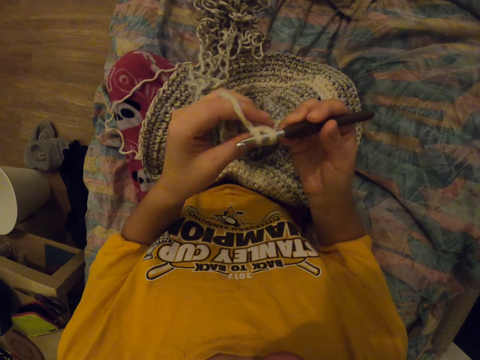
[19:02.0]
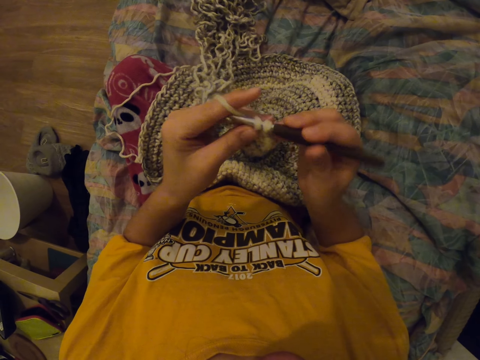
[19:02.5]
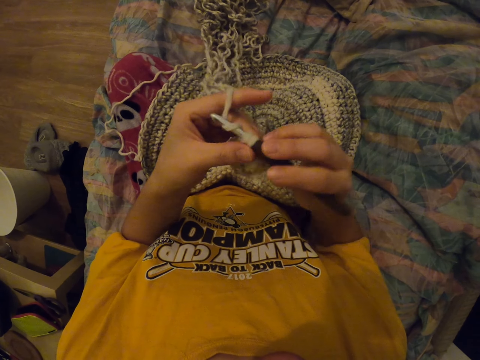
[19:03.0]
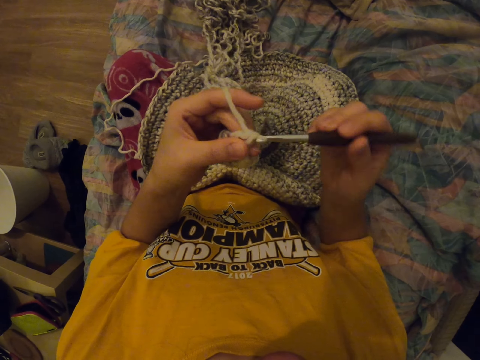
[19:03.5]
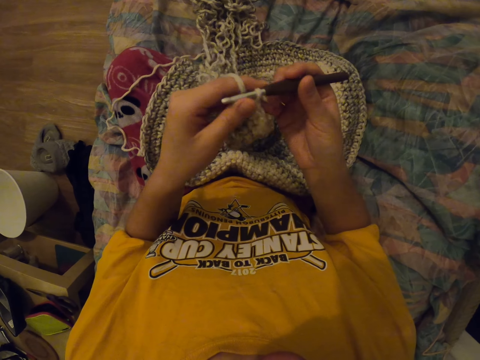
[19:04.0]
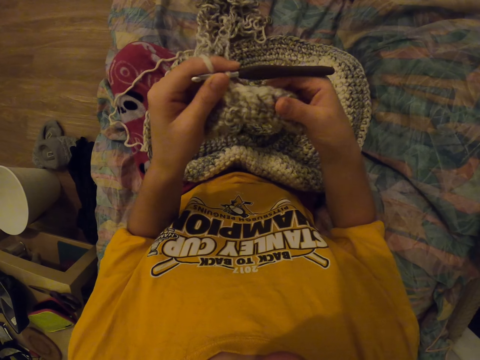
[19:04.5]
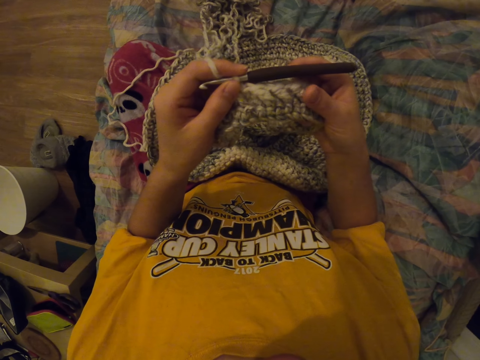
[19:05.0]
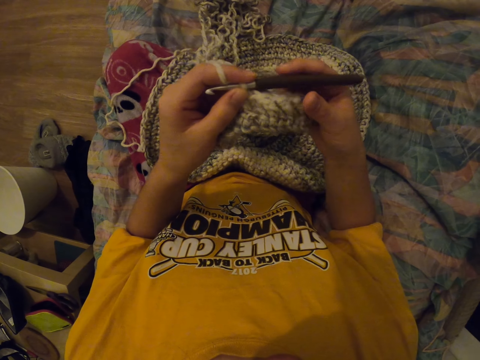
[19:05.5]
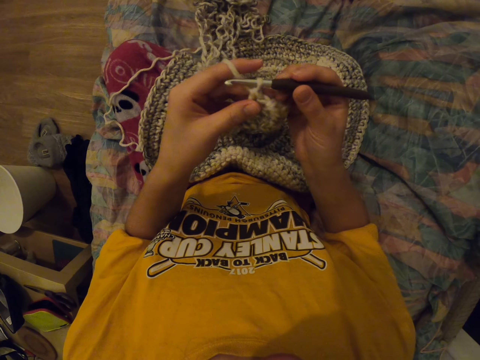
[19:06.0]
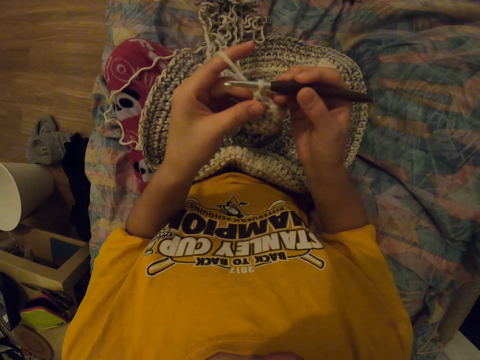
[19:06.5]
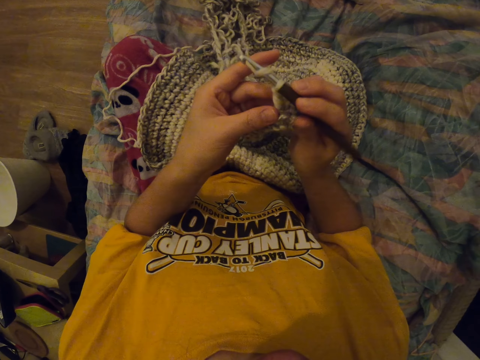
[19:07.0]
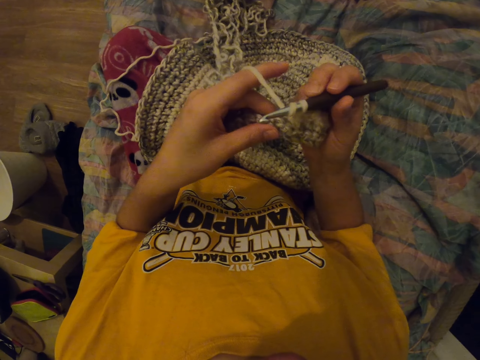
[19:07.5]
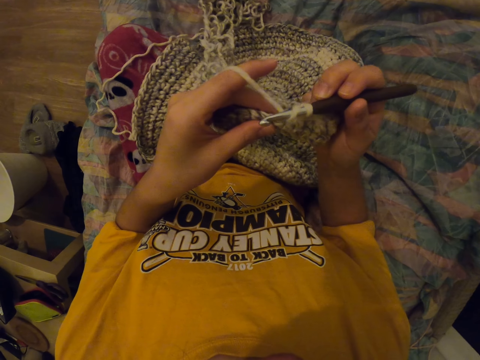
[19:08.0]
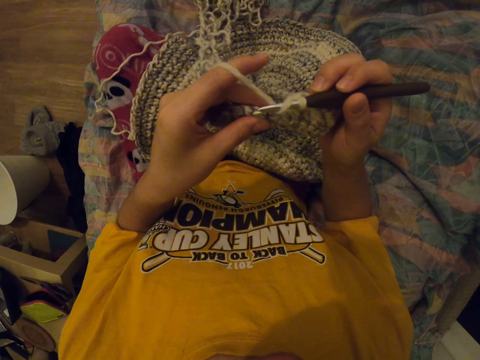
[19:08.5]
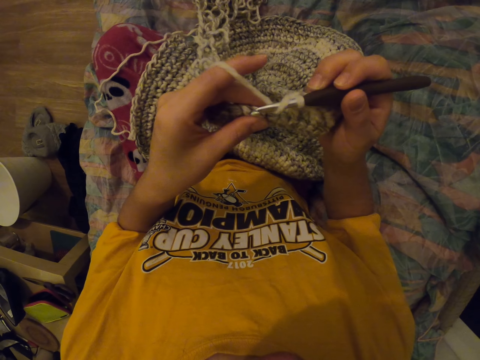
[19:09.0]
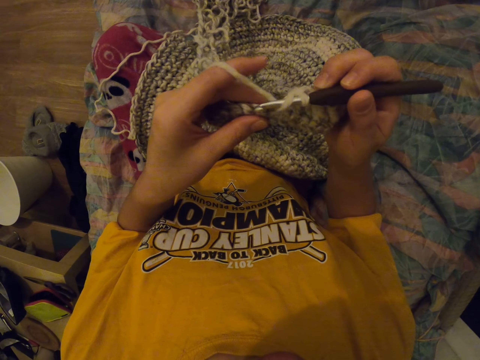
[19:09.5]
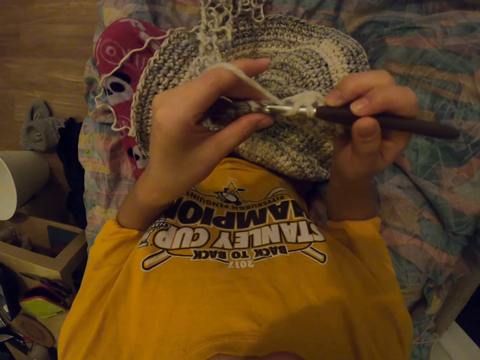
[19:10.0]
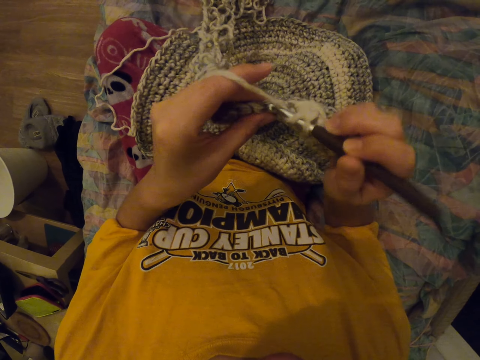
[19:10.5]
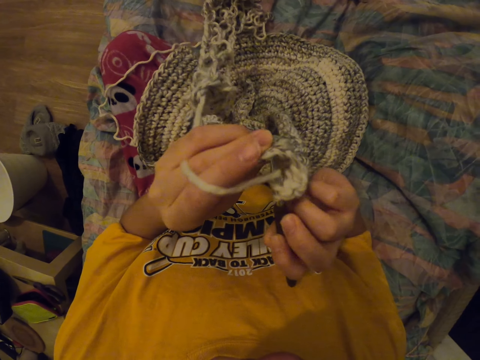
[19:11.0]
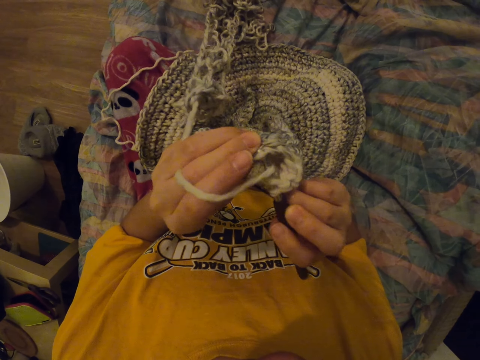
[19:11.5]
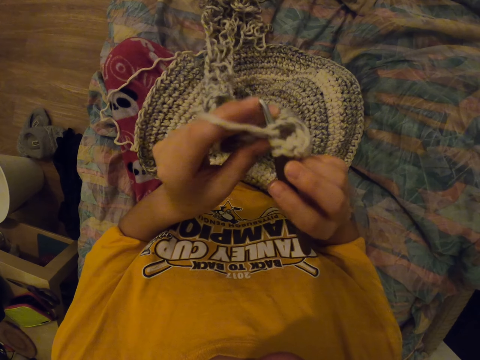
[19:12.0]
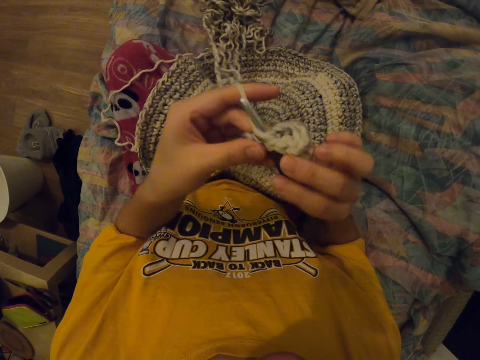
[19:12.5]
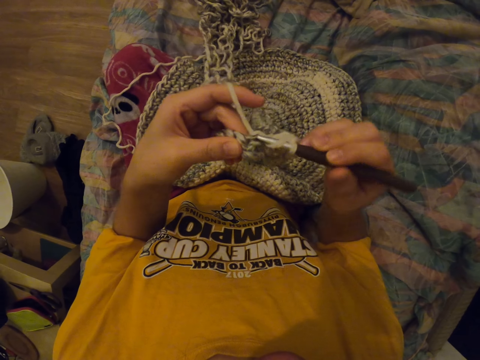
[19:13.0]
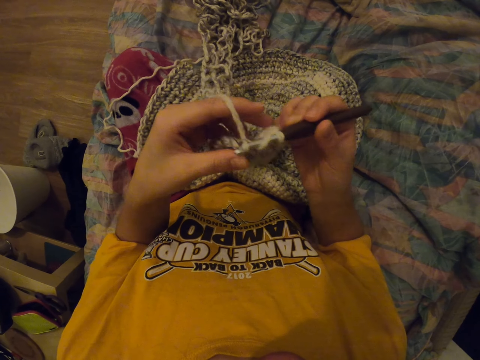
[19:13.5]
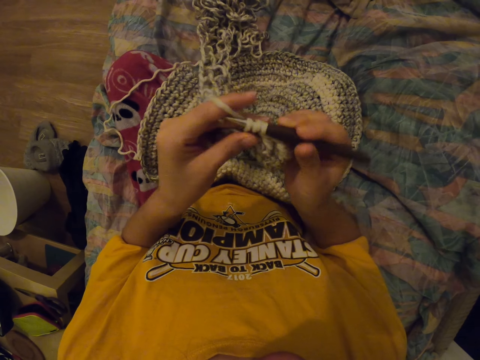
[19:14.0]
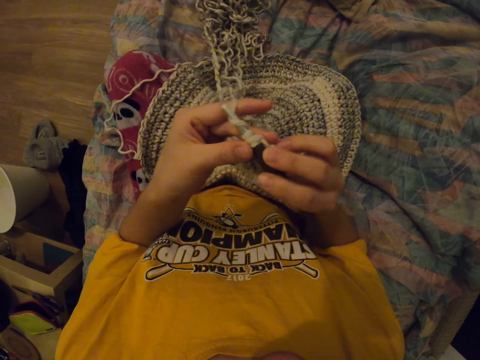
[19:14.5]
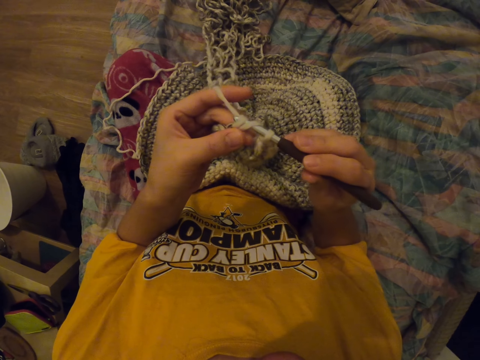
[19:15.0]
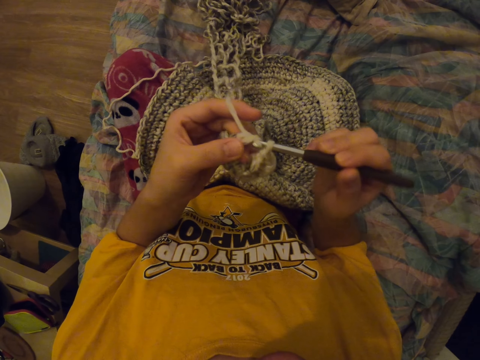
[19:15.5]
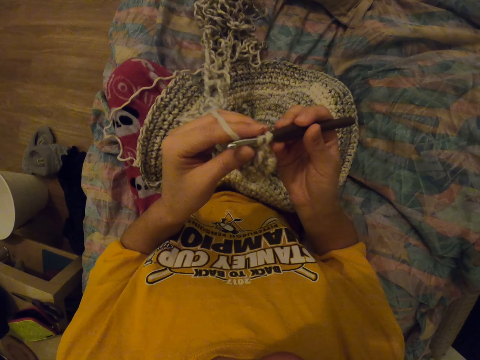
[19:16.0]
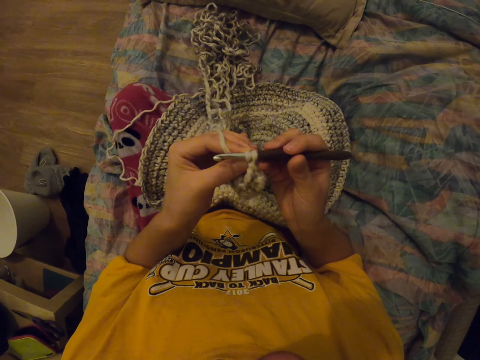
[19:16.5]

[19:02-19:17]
The camera wearer looks at the fabric. They pull the basket, sew with a punch needle, and knit the fabric with a yarn and a crochet hook.

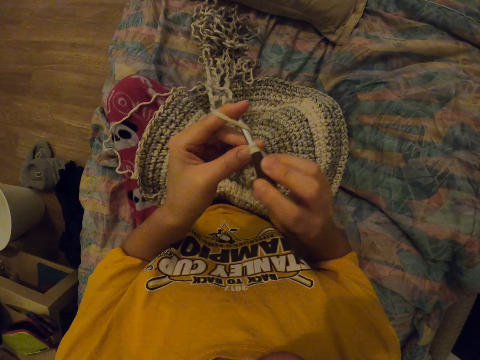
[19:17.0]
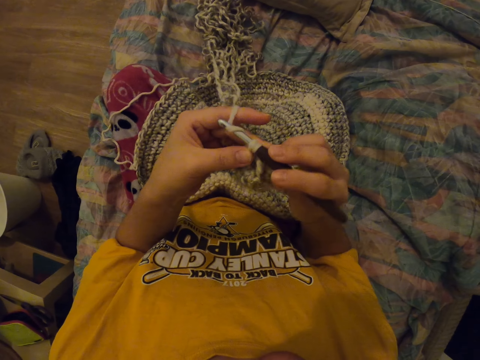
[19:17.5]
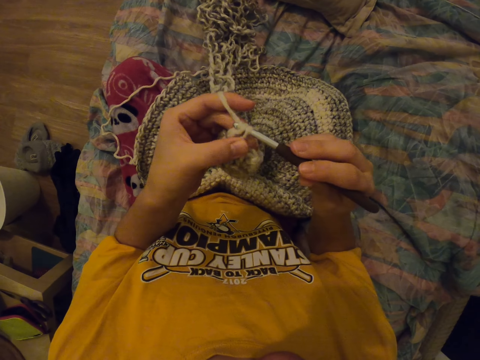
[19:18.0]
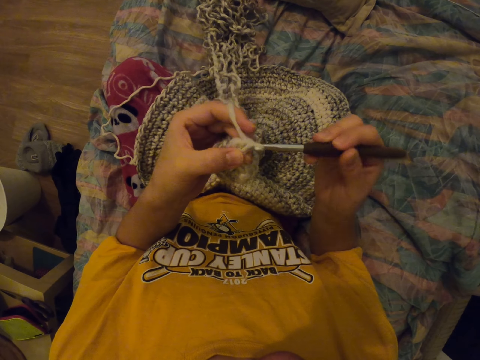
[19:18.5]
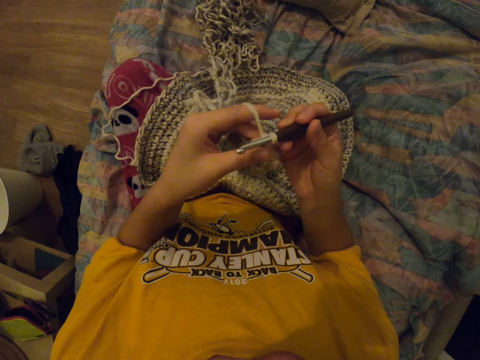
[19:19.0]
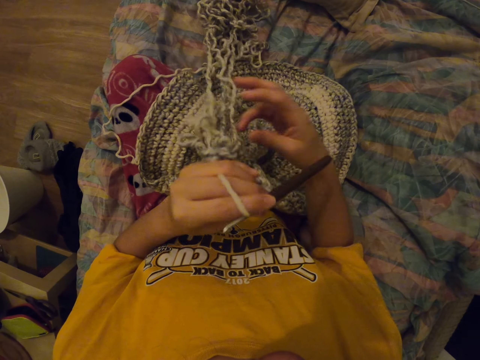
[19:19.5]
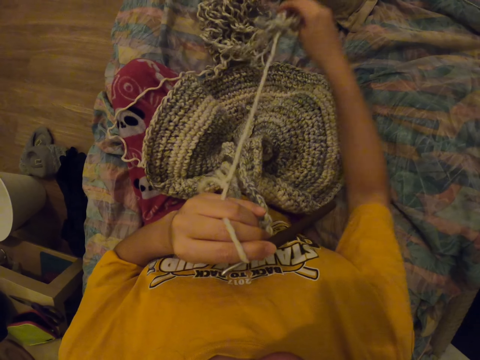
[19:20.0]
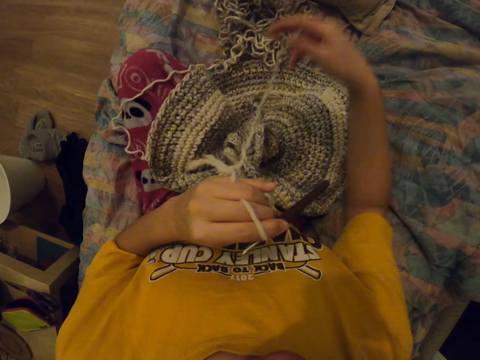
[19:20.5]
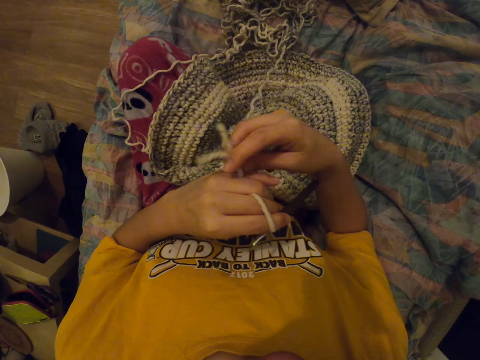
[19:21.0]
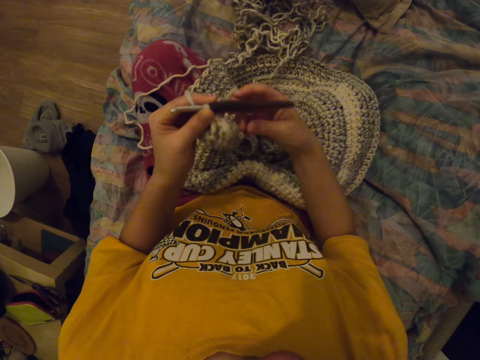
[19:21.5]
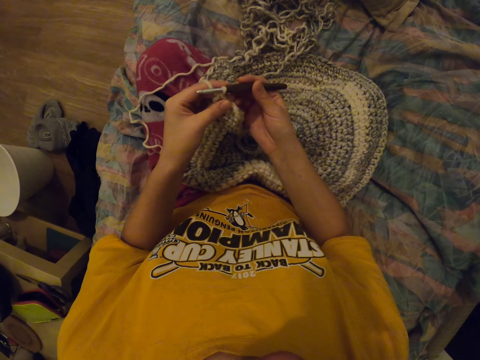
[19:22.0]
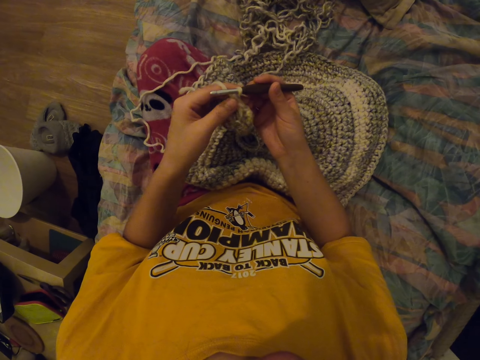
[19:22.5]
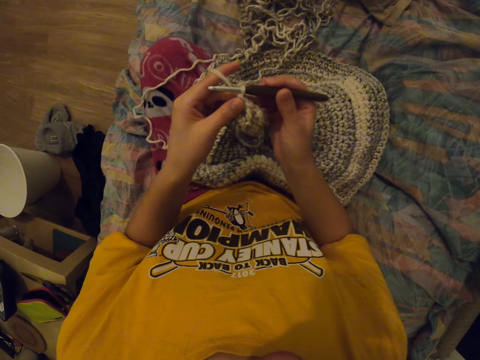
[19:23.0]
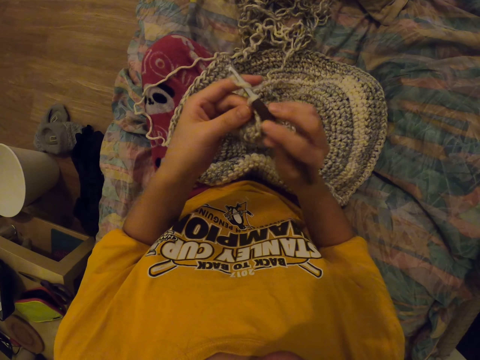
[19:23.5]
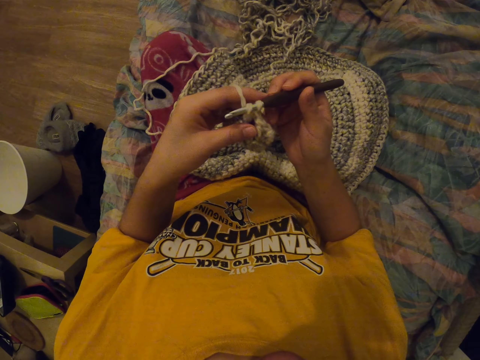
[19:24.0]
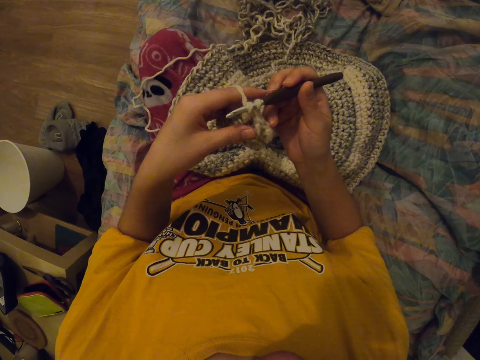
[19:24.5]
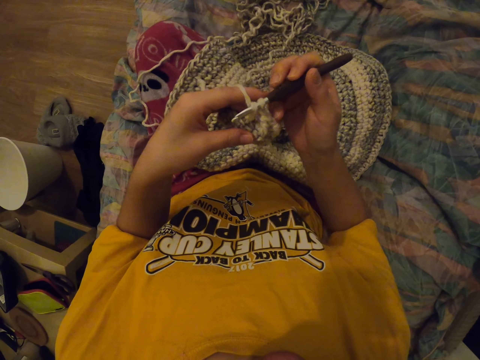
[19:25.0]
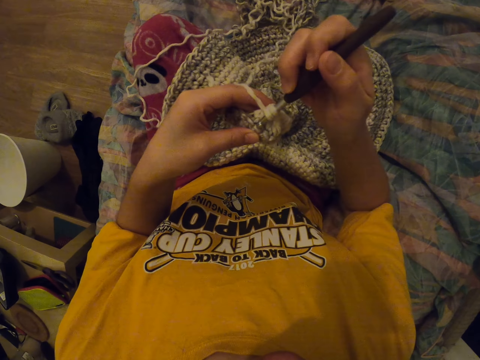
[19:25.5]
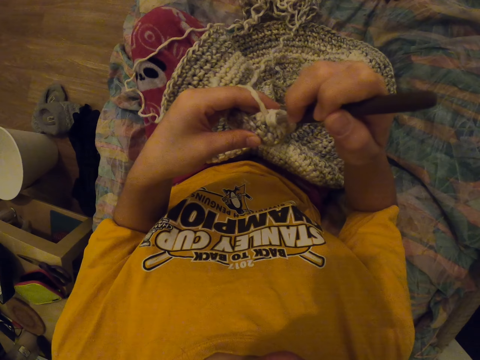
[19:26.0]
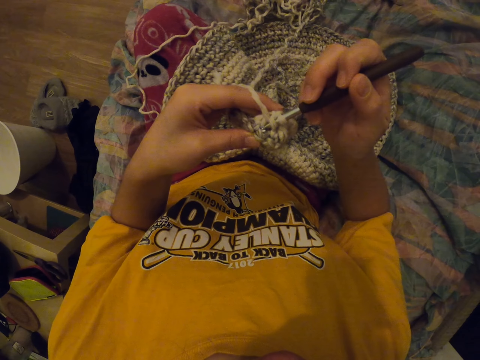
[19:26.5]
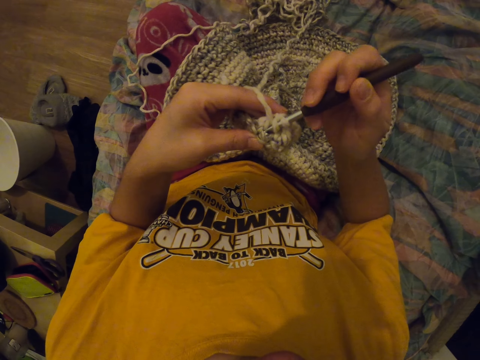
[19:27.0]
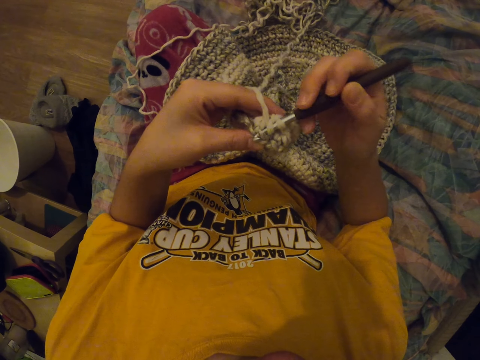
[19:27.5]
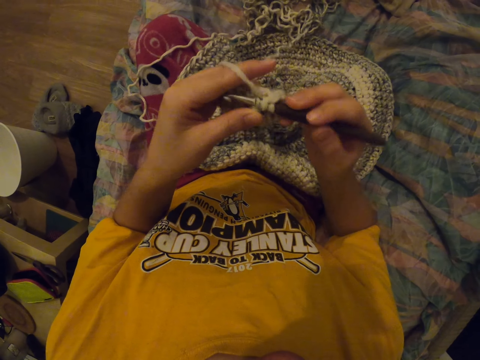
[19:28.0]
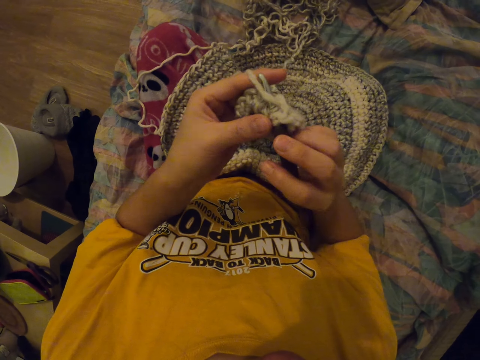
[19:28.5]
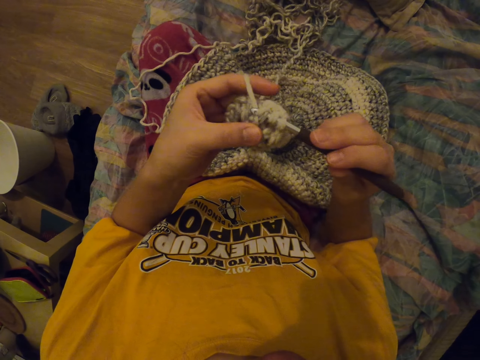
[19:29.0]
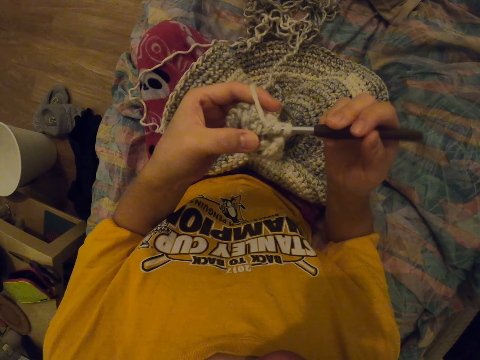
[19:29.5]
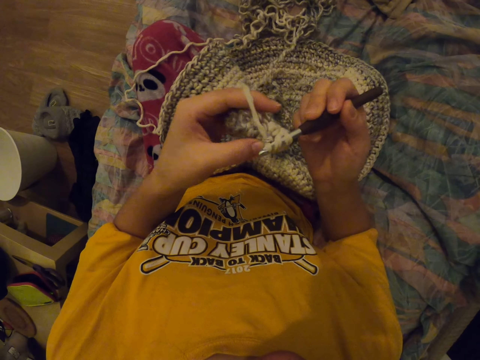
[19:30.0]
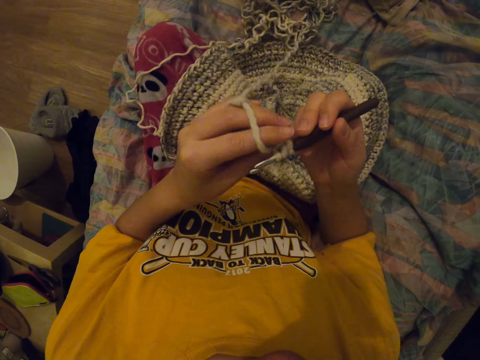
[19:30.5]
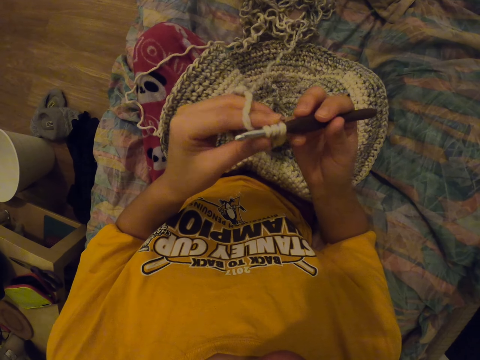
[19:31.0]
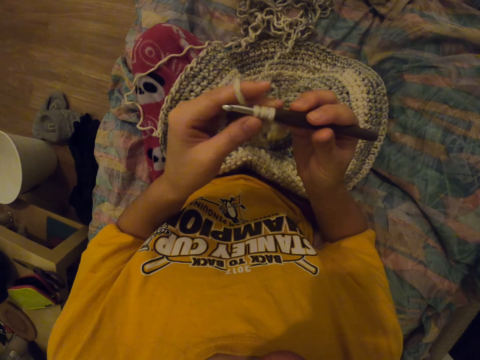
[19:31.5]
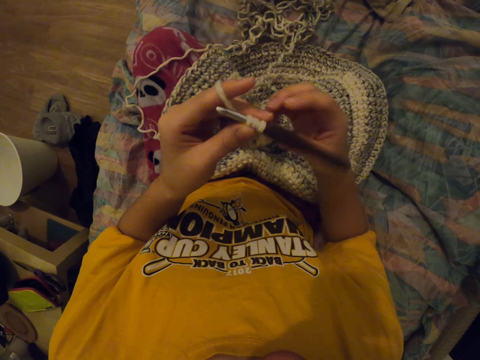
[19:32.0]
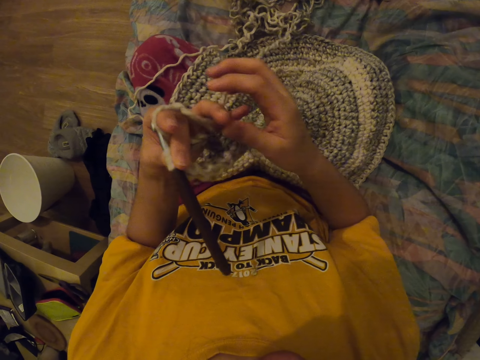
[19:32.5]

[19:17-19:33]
The camera wearer pulls the thread with her right hand. She sews with a punch needle.
